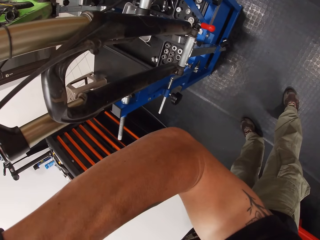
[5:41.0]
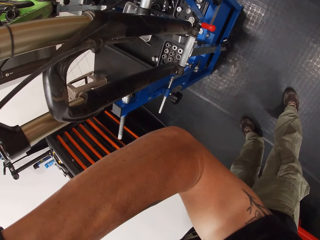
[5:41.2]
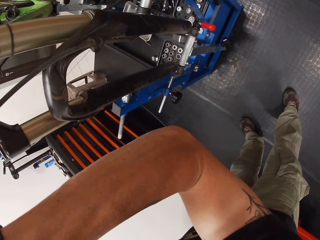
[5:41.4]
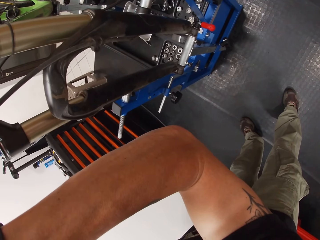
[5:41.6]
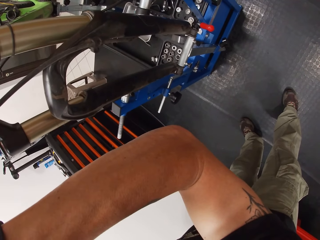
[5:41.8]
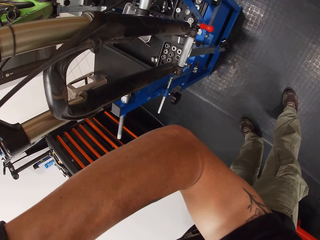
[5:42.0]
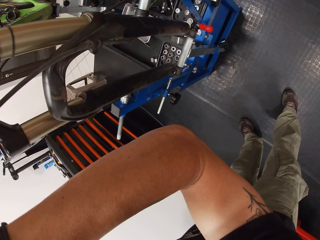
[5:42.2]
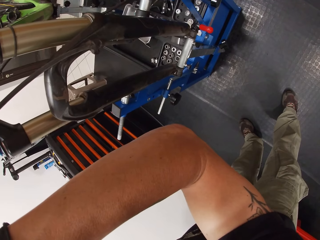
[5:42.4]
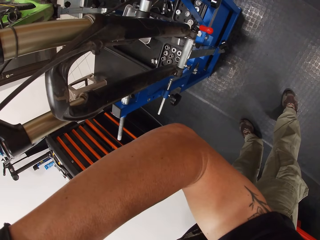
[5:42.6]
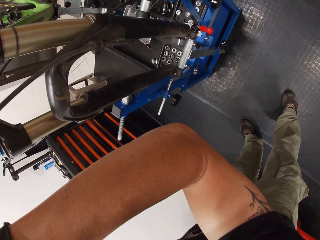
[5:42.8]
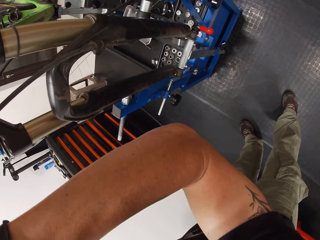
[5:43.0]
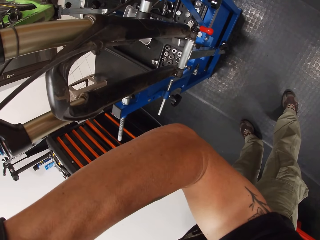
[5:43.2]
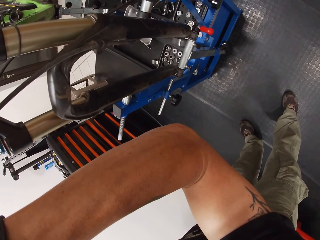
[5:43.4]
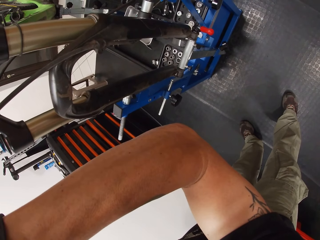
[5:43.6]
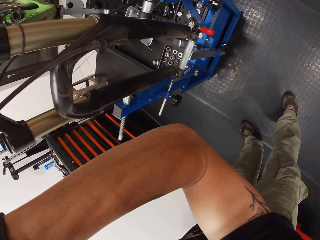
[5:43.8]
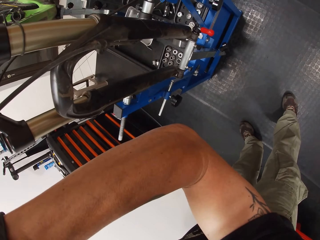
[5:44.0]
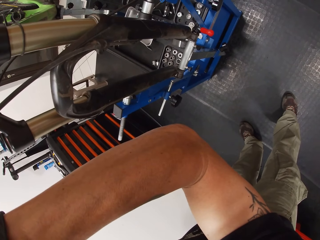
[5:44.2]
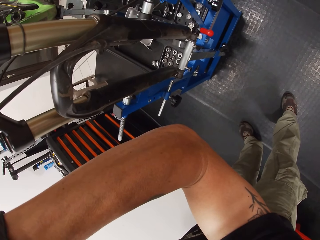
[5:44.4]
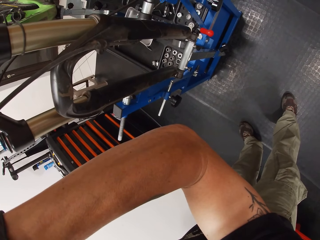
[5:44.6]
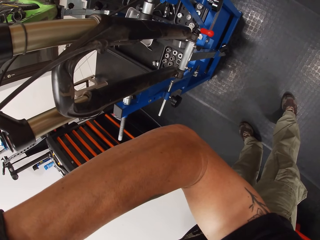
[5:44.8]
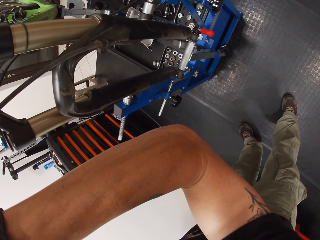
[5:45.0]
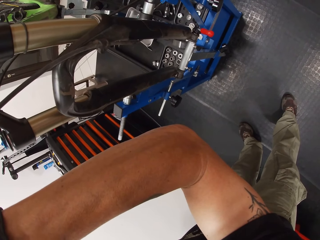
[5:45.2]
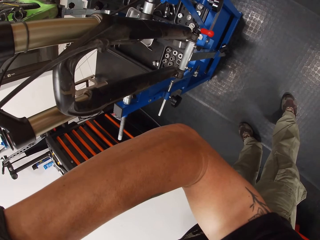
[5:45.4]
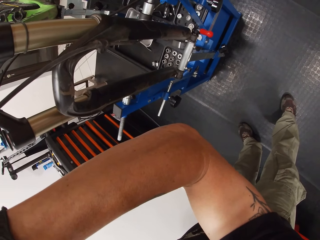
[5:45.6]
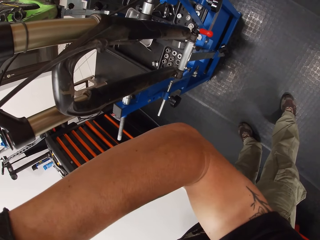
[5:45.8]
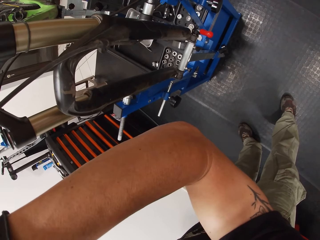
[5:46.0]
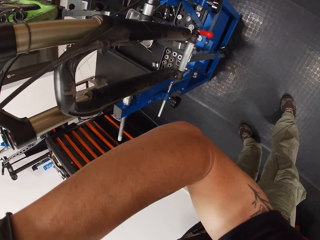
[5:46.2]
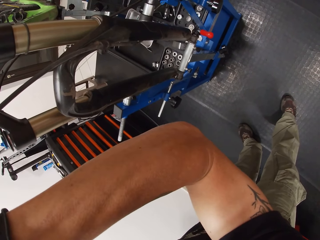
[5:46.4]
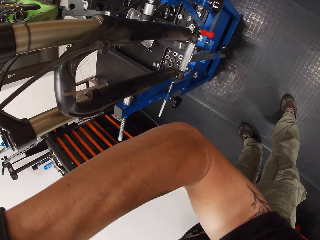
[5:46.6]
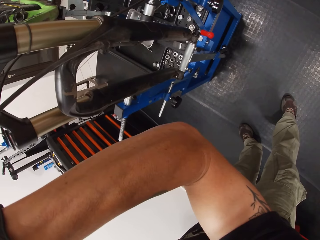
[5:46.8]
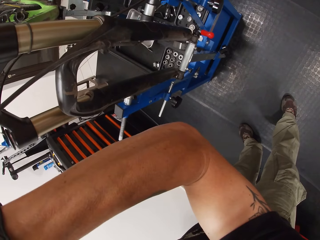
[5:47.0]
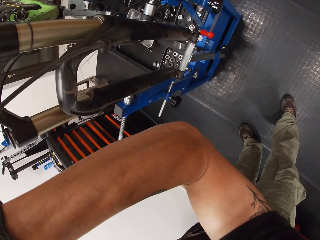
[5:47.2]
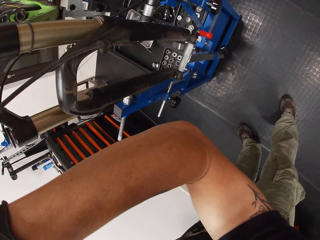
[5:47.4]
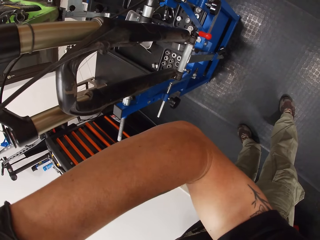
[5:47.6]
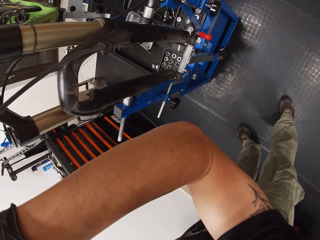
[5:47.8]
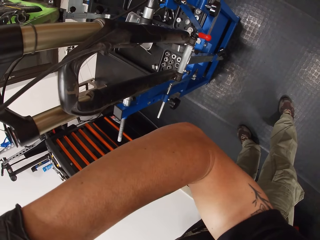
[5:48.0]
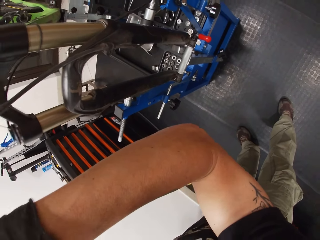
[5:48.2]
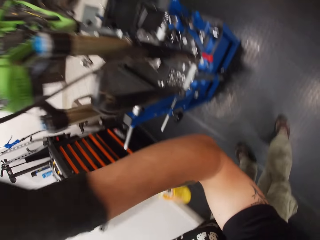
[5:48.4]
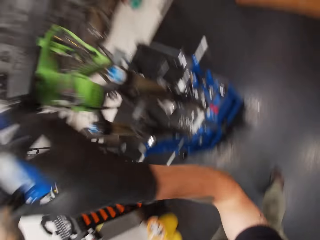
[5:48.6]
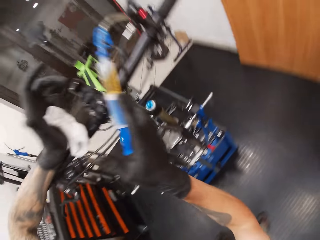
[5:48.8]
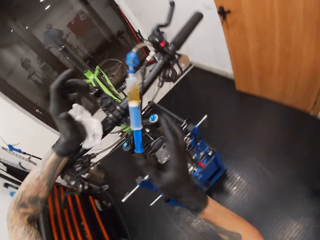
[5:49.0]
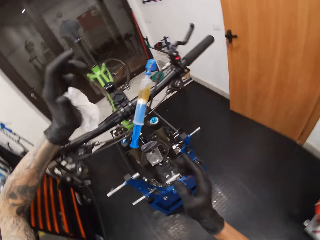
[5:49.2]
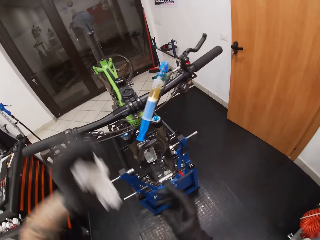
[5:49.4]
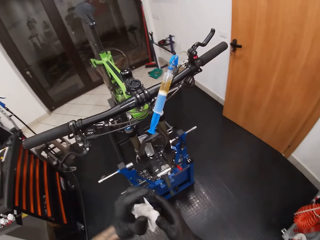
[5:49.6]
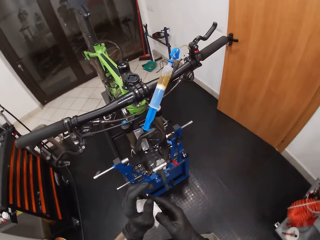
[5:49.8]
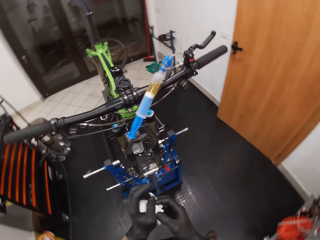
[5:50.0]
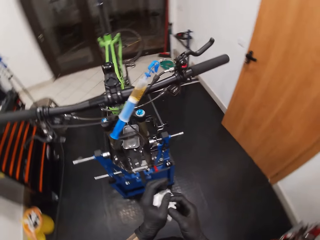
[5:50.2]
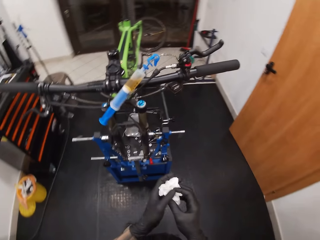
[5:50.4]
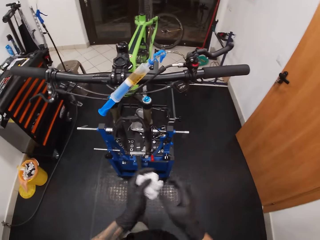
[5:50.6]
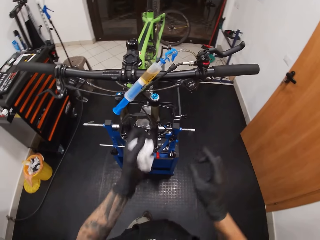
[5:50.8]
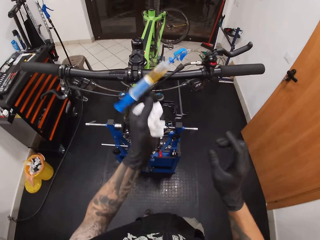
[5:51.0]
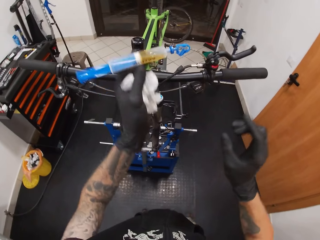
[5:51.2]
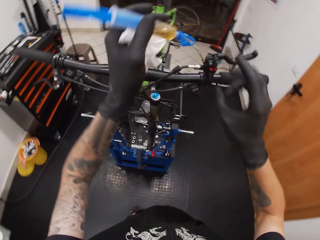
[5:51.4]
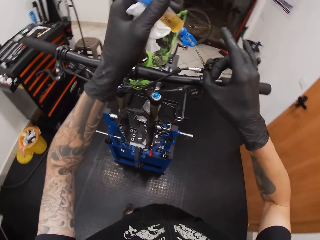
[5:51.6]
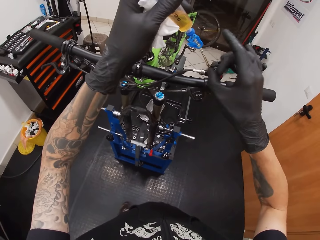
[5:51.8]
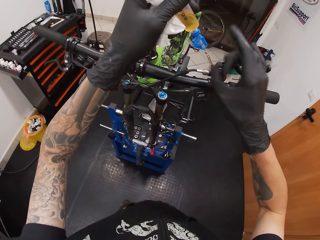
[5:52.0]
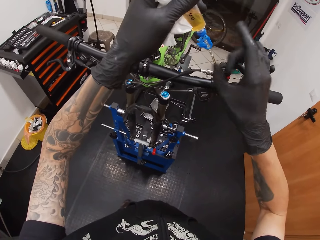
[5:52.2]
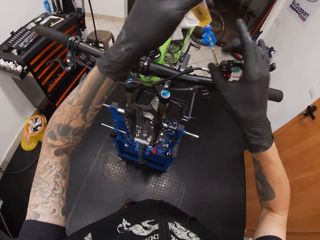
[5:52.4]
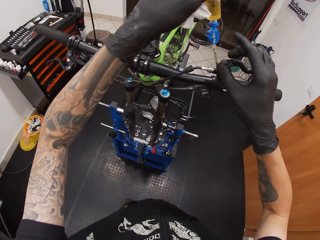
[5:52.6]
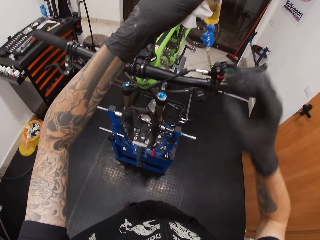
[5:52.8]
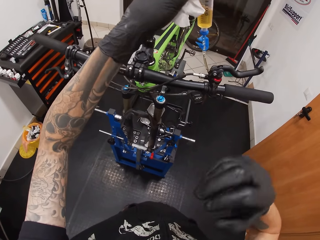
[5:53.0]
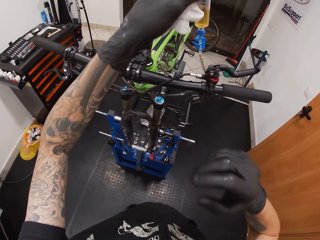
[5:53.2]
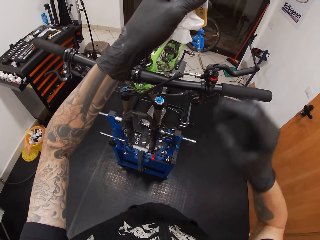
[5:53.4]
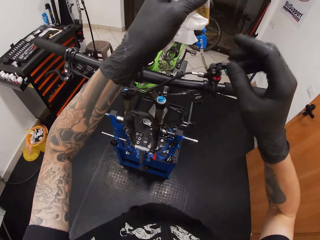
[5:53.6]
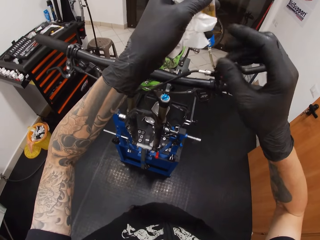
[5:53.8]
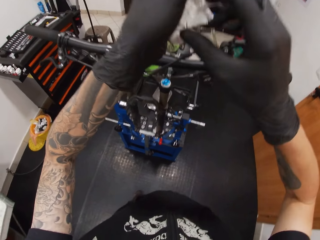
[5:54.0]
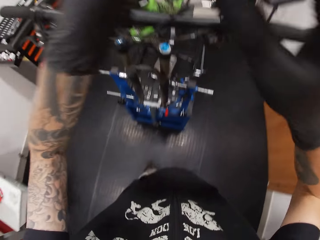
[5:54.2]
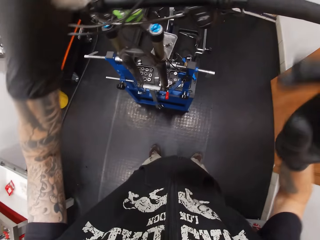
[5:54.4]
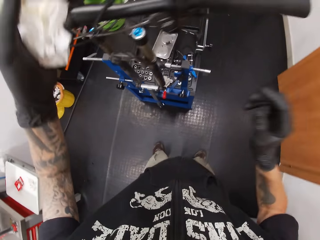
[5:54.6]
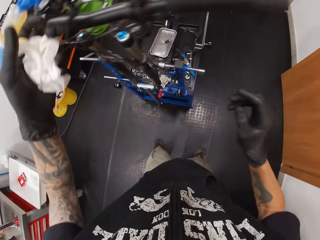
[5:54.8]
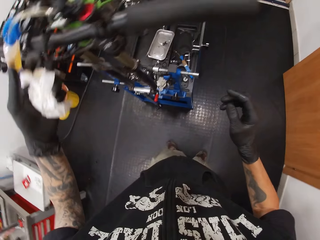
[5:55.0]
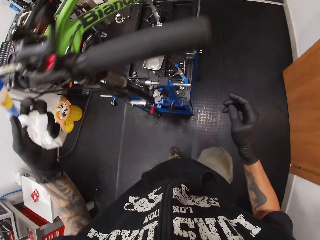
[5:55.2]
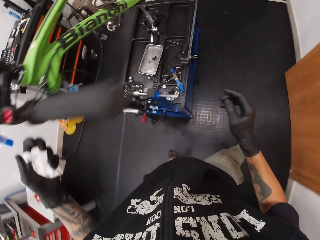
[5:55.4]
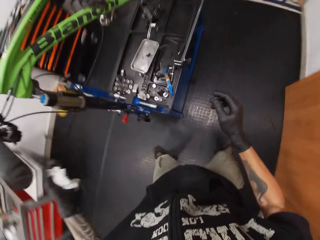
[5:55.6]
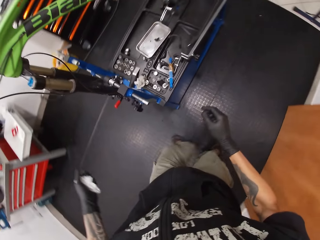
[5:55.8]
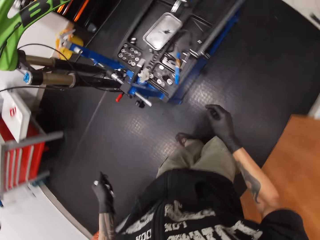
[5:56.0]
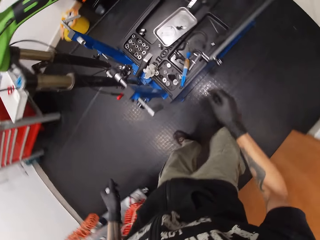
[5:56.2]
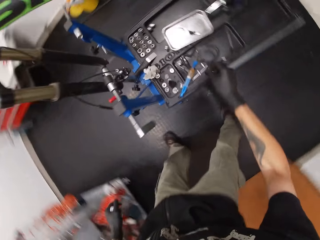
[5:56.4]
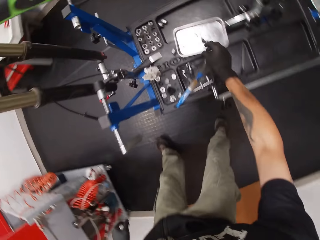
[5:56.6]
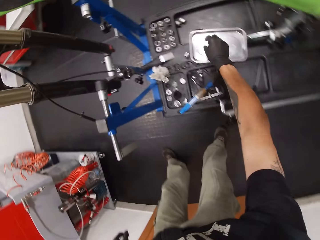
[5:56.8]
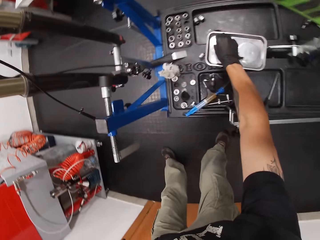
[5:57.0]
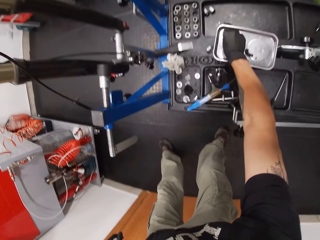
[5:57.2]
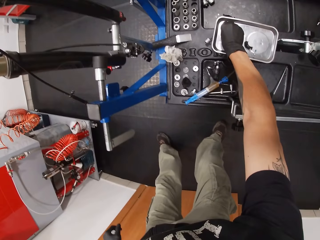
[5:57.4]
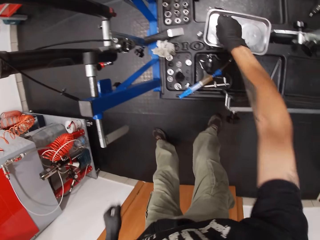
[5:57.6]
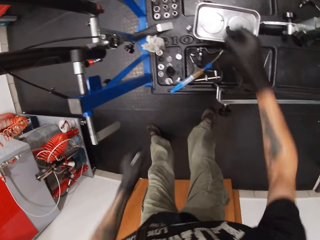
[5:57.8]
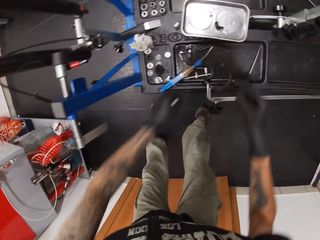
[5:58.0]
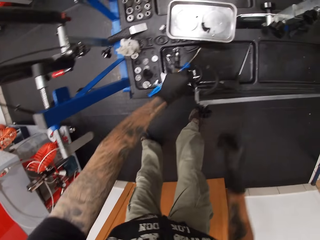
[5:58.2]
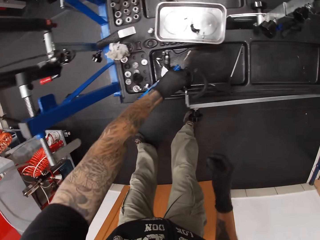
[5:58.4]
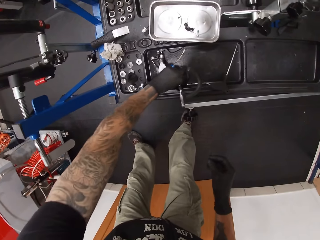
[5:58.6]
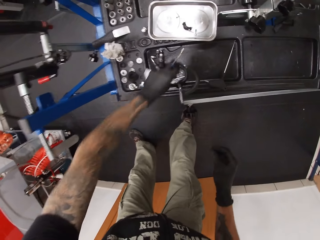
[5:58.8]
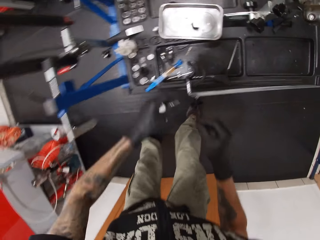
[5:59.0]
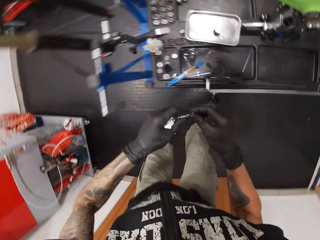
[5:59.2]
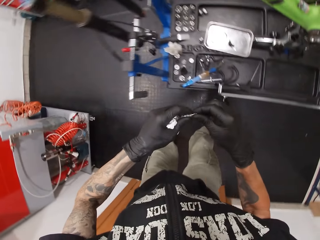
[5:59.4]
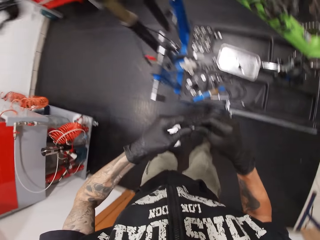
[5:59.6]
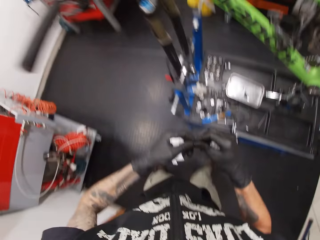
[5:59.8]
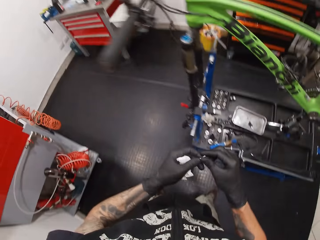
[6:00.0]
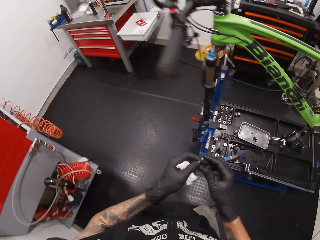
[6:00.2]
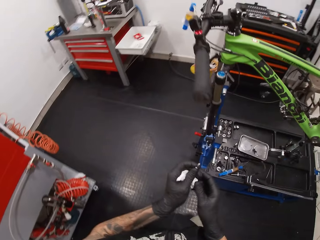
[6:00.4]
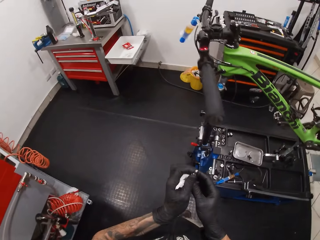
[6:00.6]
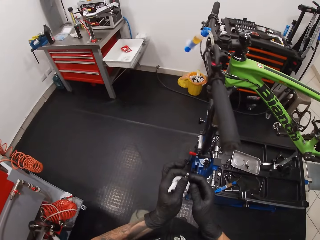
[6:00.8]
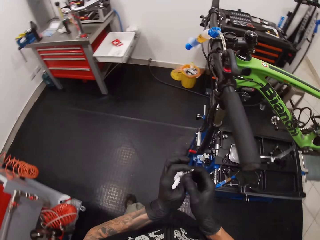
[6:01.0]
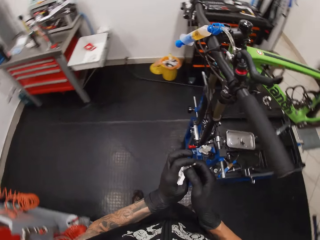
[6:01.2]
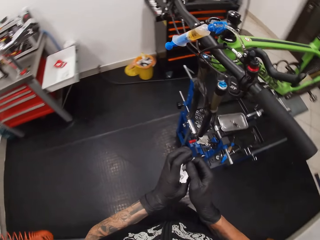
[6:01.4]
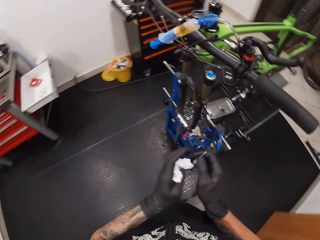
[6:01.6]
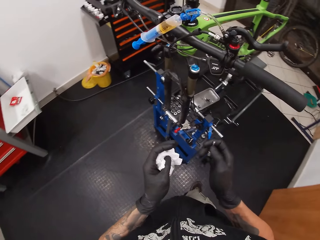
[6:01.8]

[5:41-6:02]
The camera wearer removes the hand from the bicycle. He lifts the oil syringe with his left hand. He hits the oil syringe with his right hand. He picks a screwdriver bit or nut from a tray on the workbench with his right hand. He puts the syringe on the tray. He picks a socket from the workbench with his right hand. He screws the screwdriver bit to the socket with both hands. He closes the bolt.
